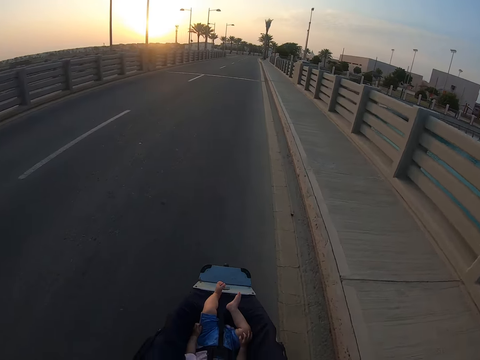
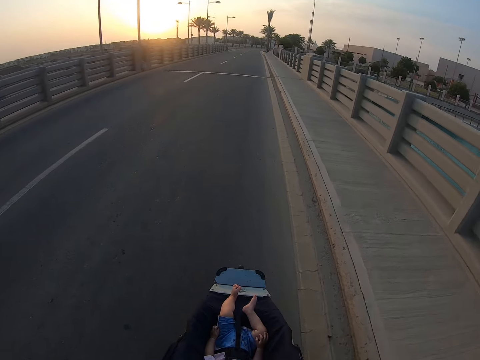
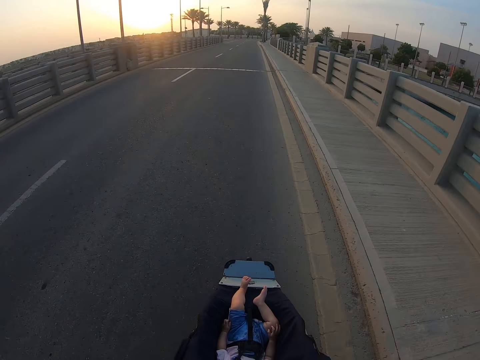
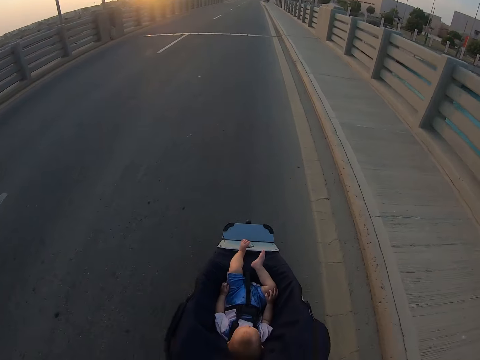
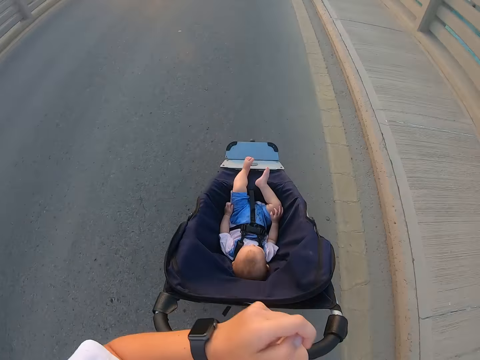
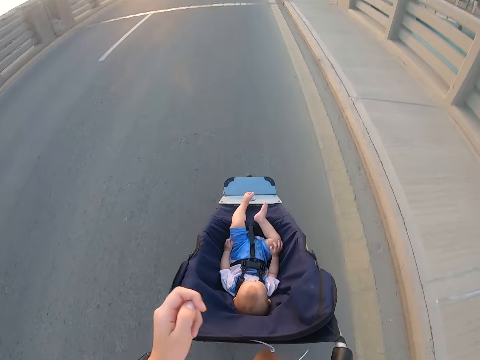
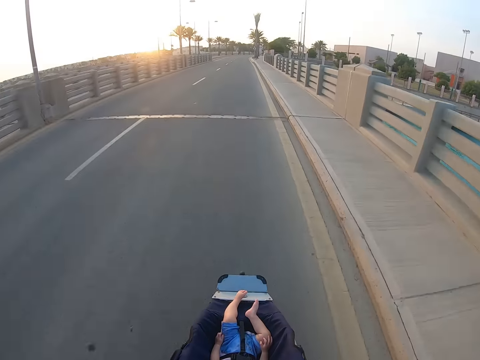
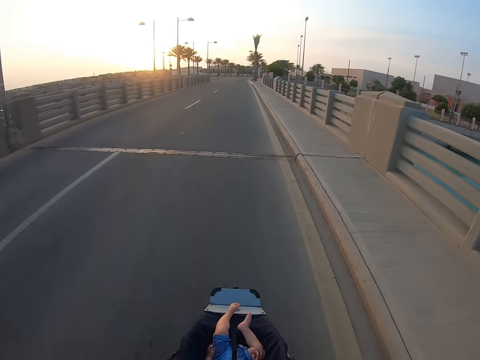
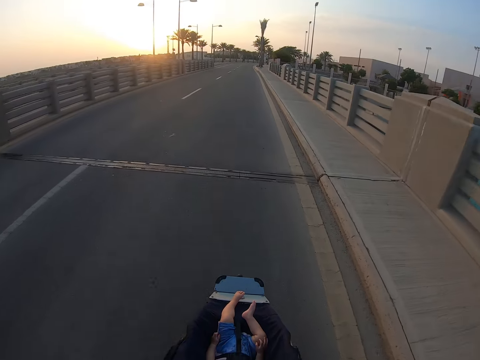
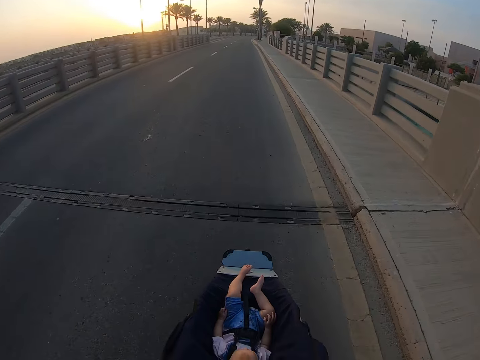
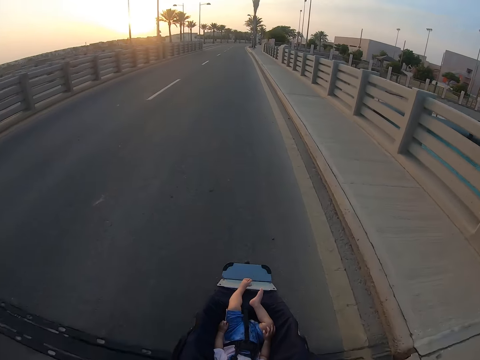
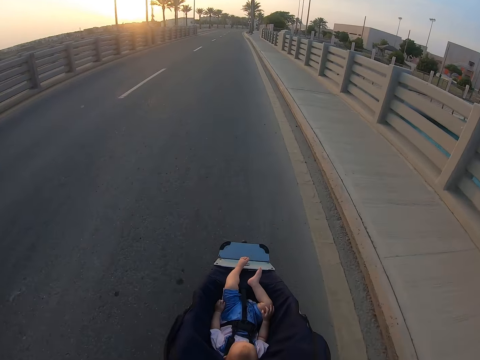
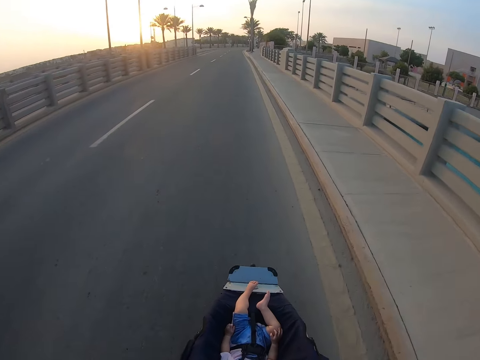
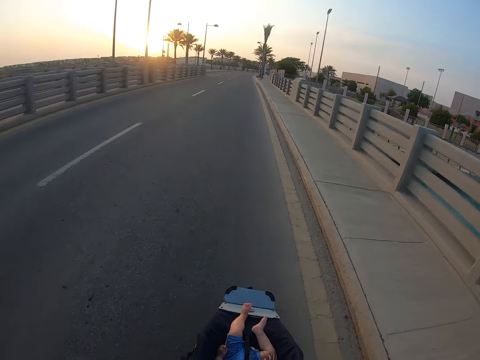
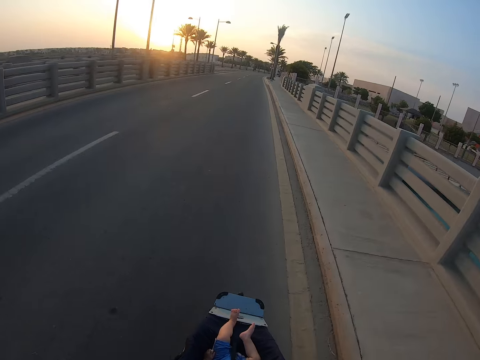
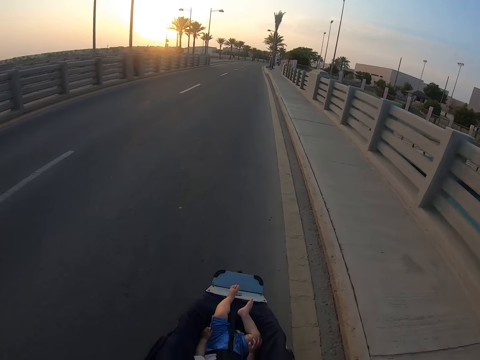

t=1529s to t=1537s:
The camera wearer moves a hand. They move a hand again.

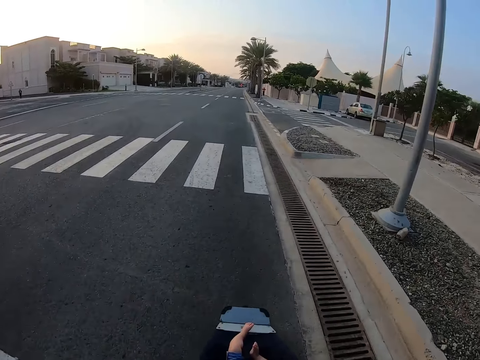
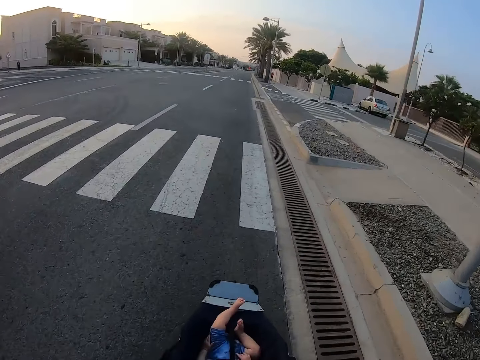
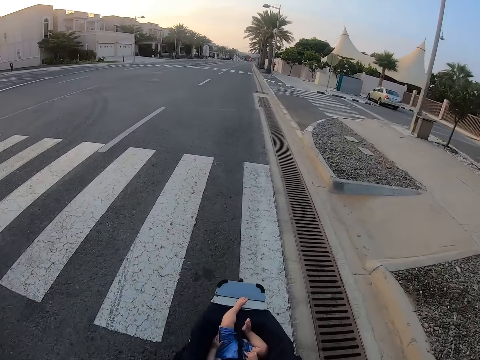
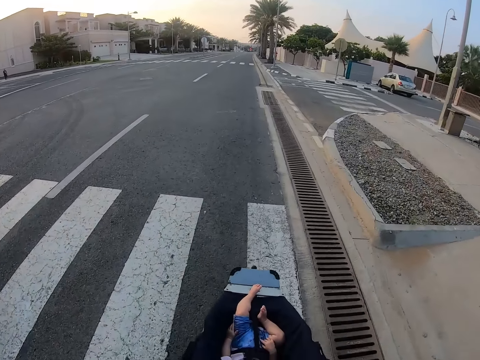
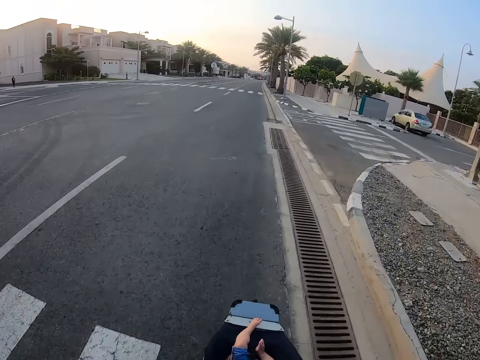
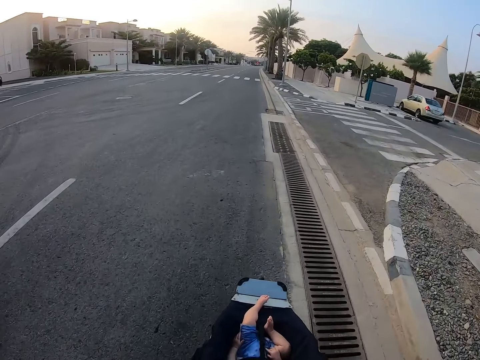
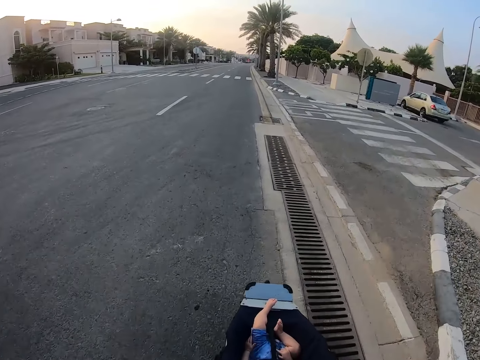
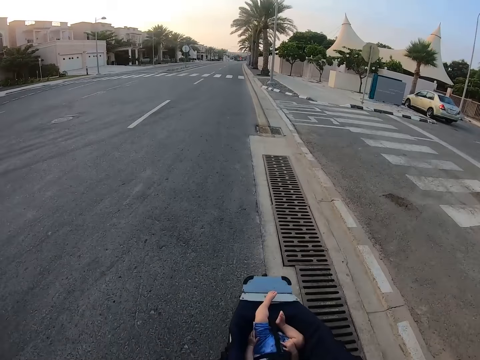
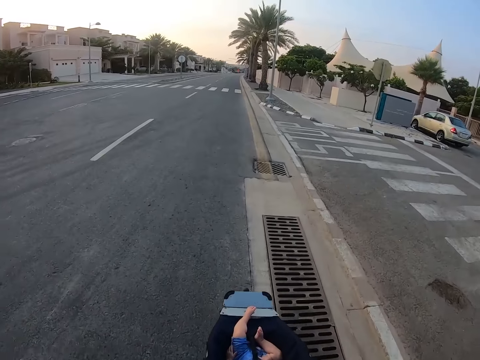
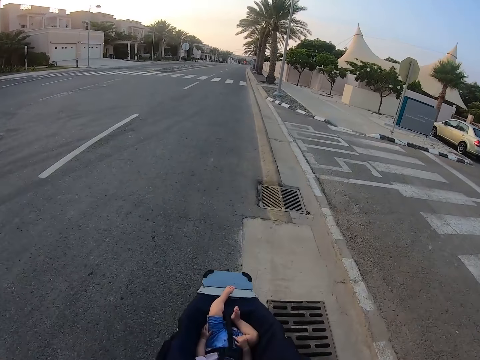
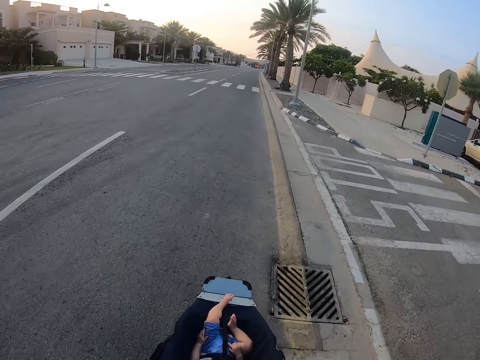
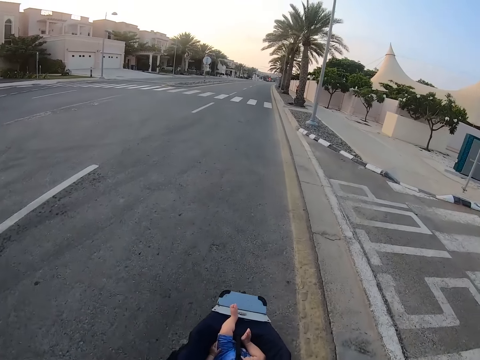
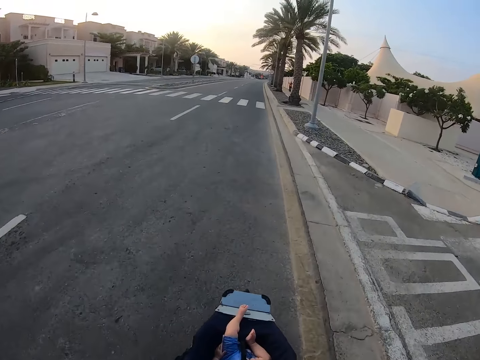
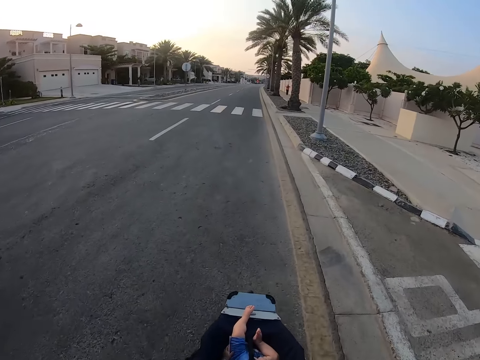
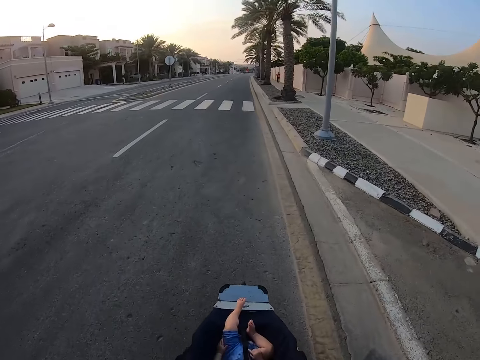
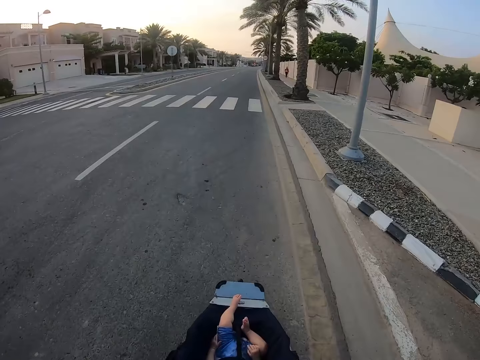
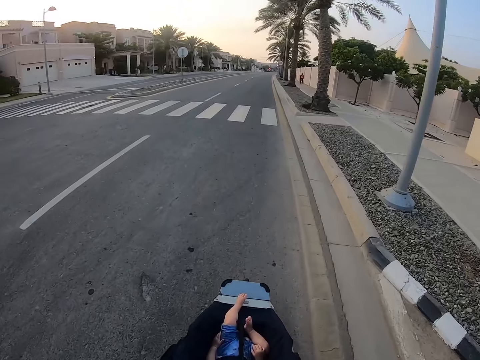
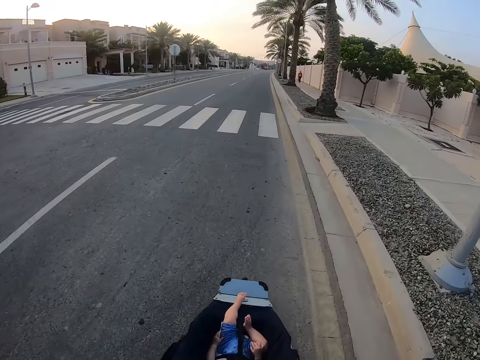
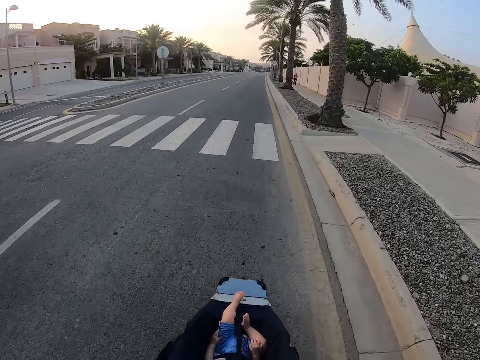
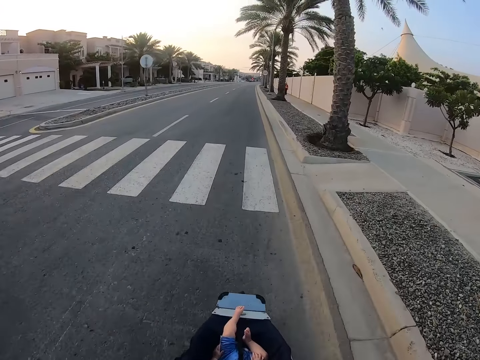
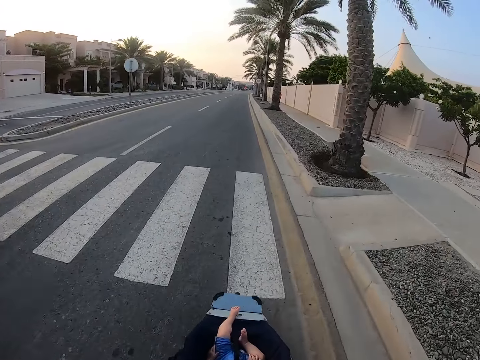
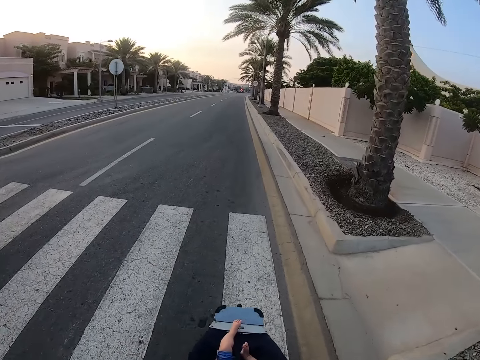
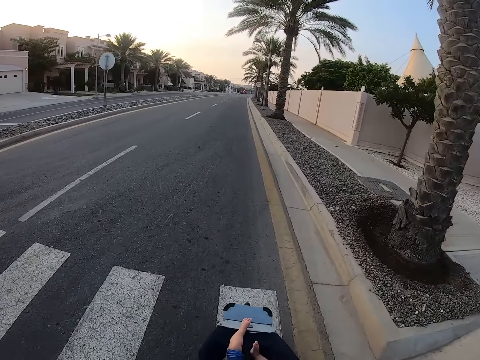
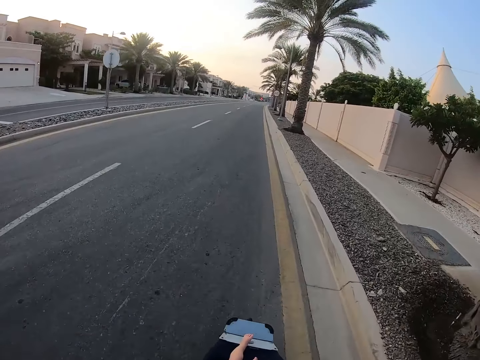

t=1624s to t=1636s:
A person walks across the street. A lady walks along the sidewalk.

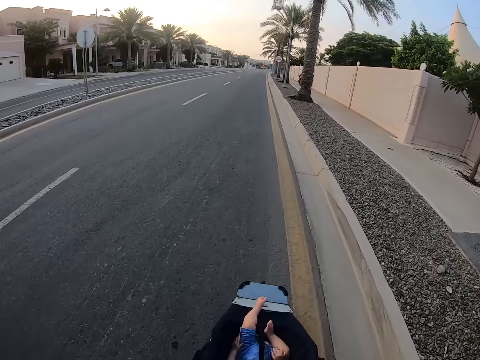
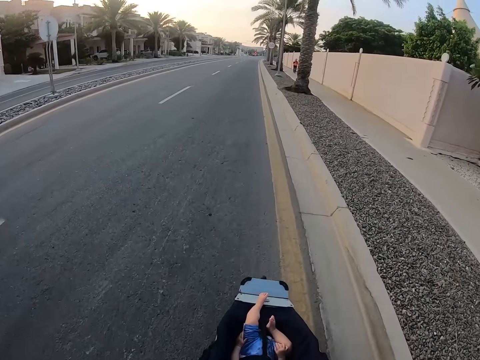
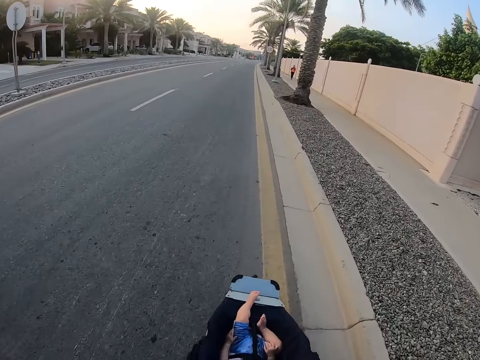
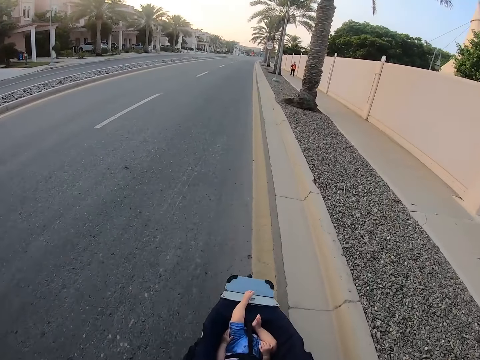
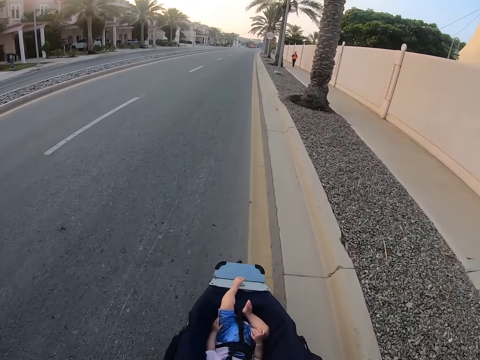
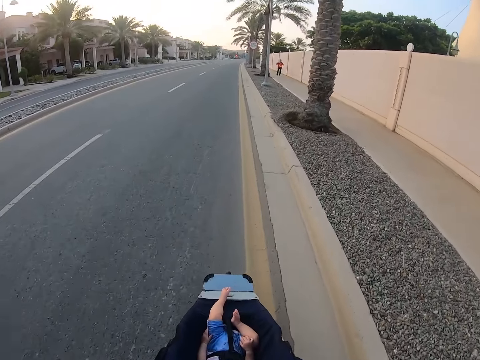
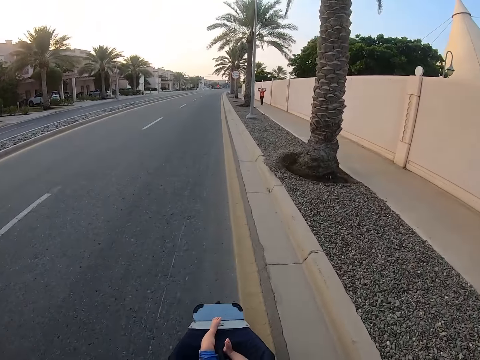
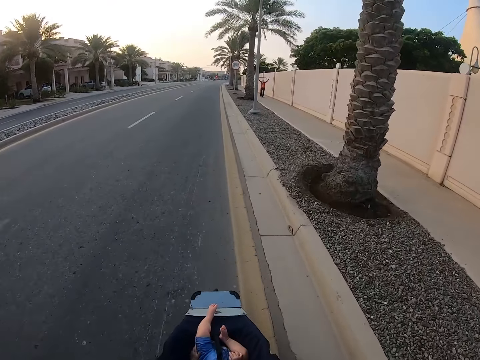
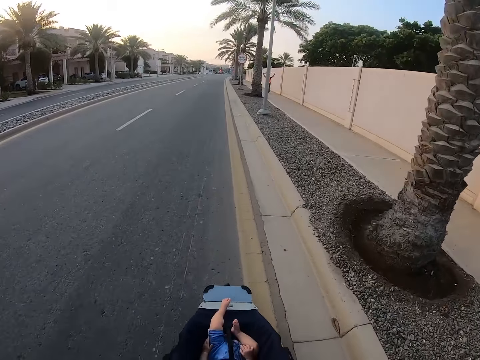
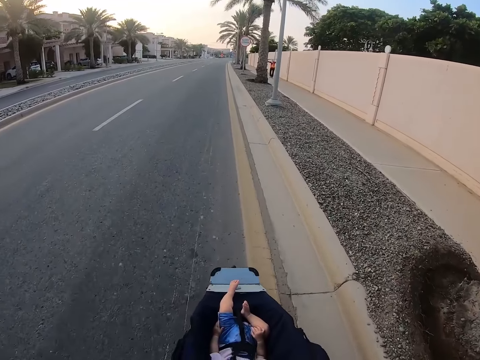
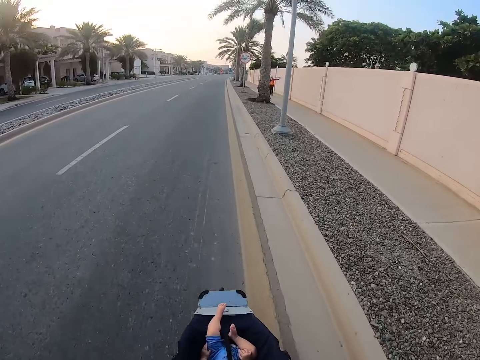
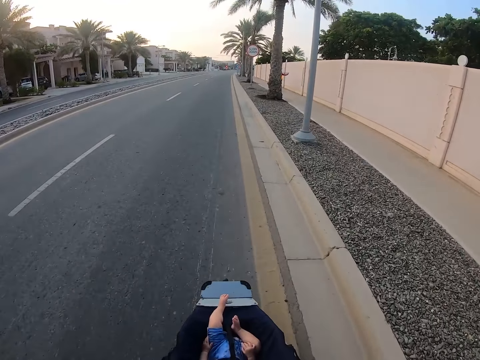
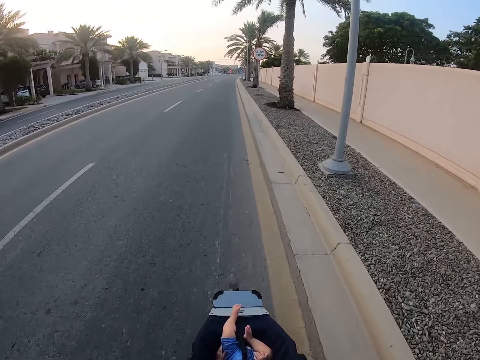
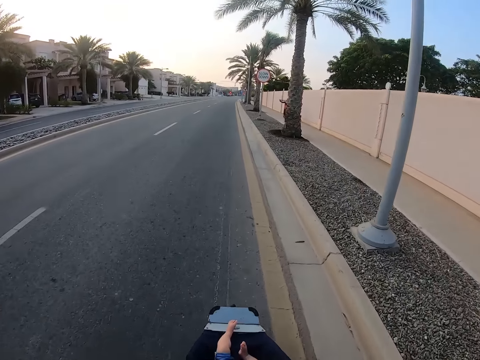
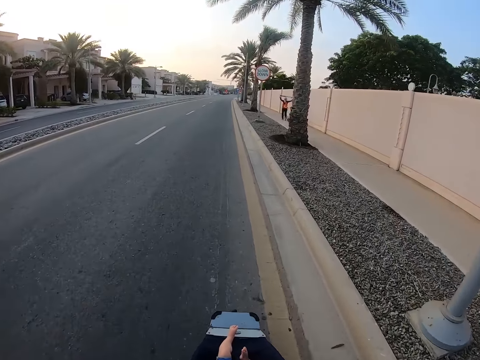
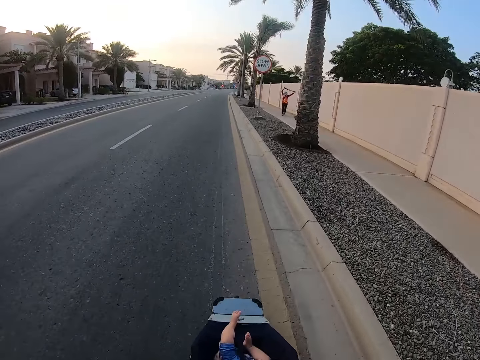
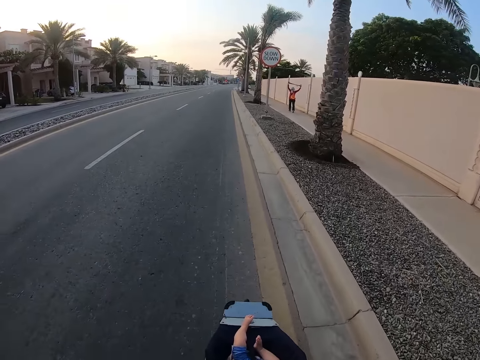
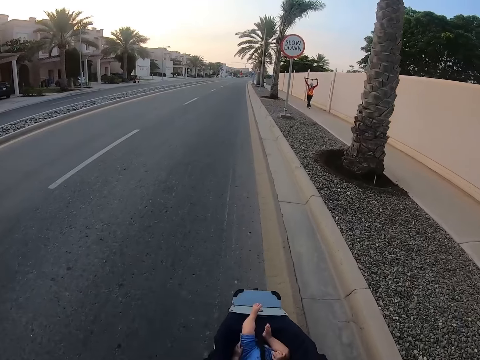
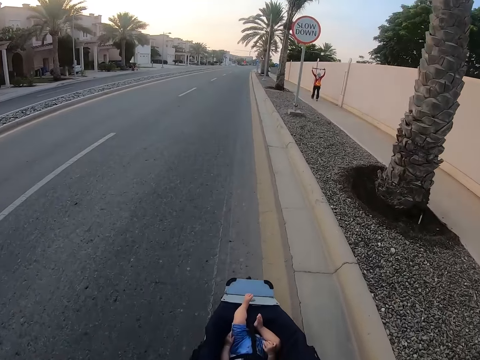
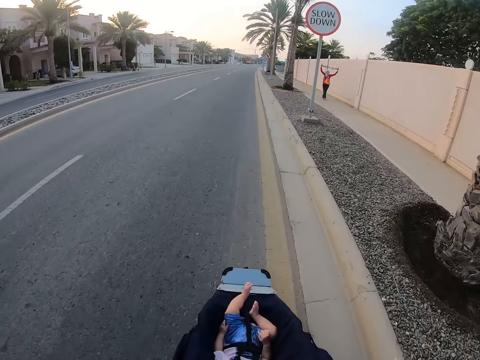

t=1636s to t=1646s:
A lady lifts hands.
